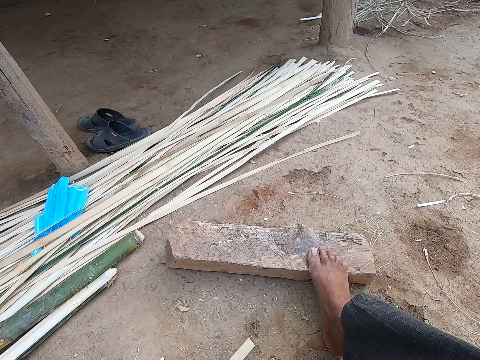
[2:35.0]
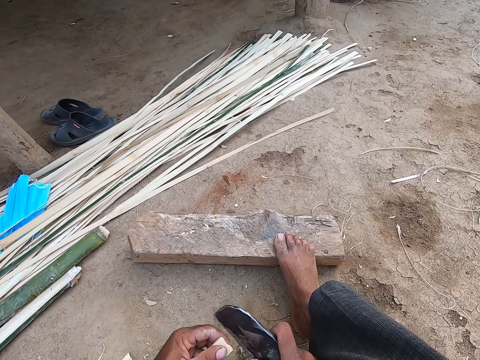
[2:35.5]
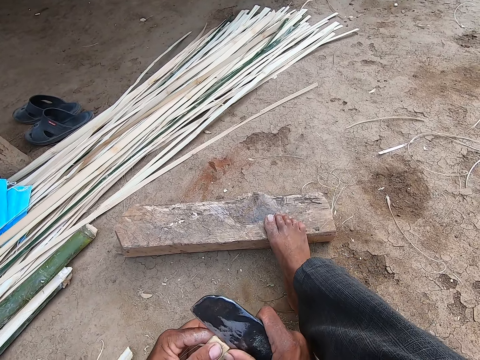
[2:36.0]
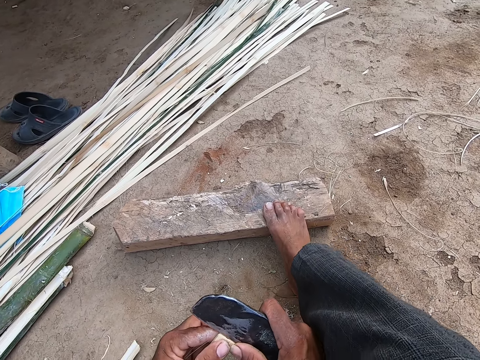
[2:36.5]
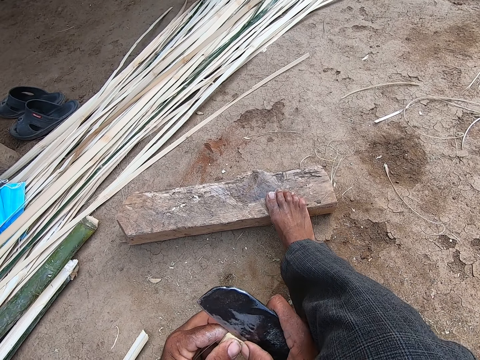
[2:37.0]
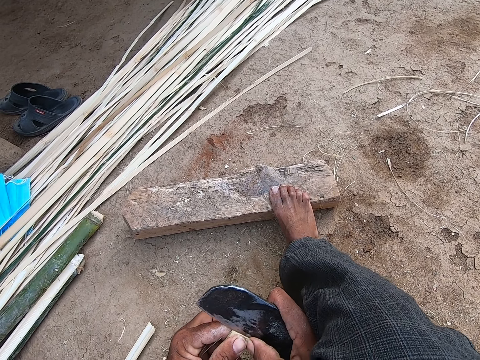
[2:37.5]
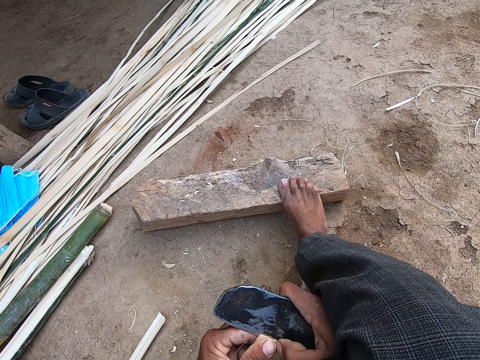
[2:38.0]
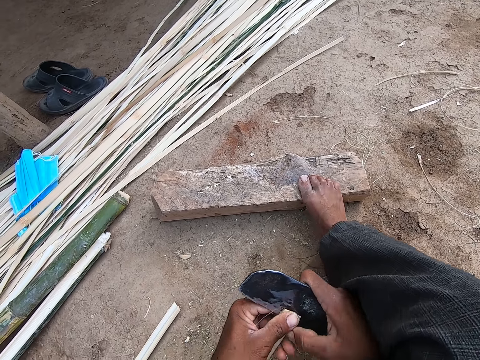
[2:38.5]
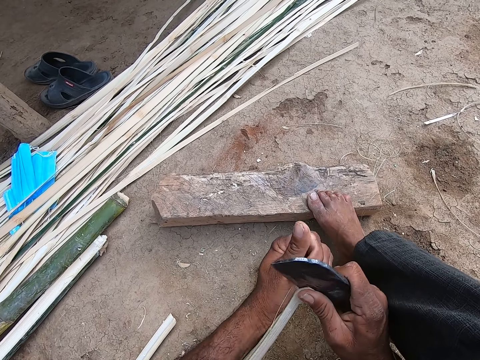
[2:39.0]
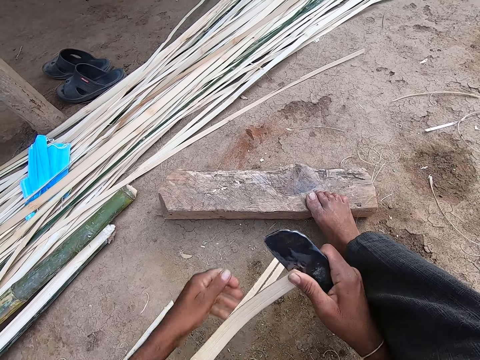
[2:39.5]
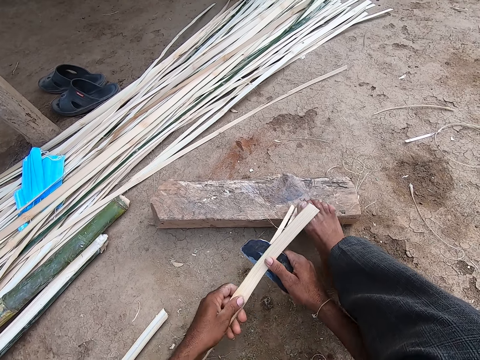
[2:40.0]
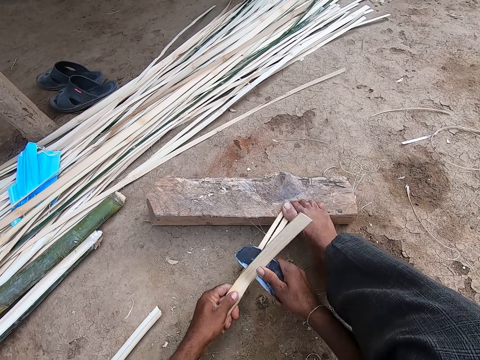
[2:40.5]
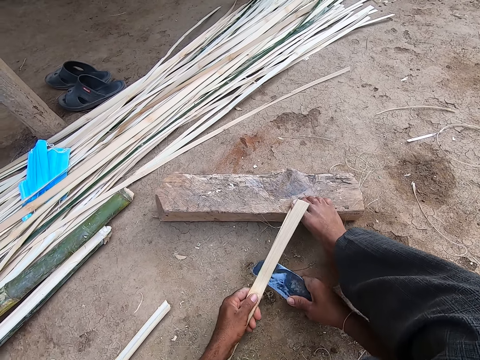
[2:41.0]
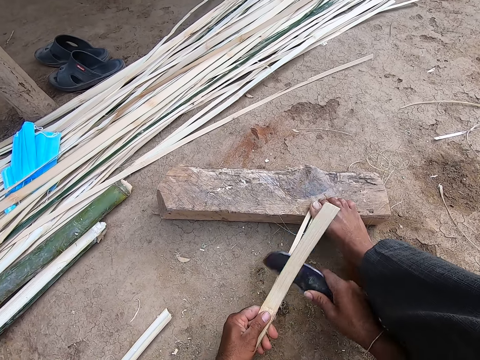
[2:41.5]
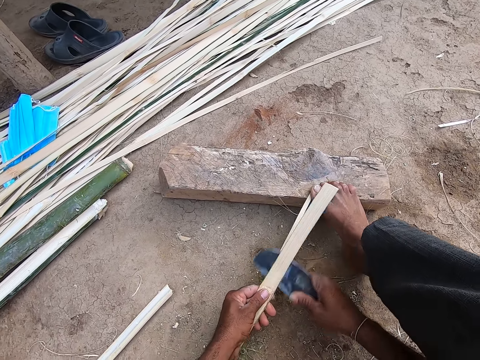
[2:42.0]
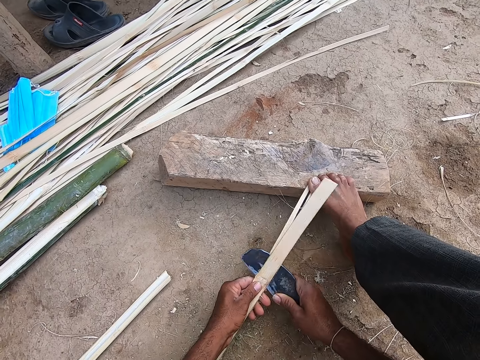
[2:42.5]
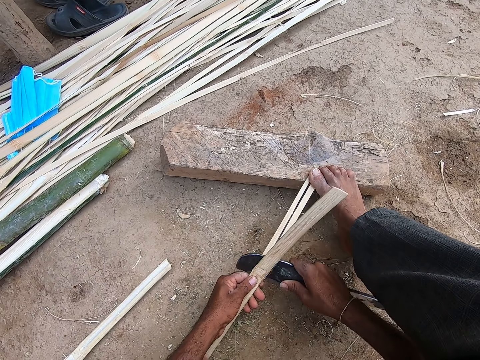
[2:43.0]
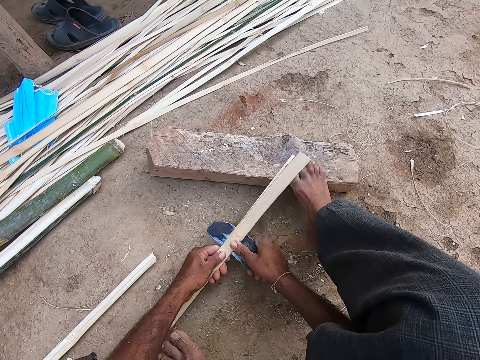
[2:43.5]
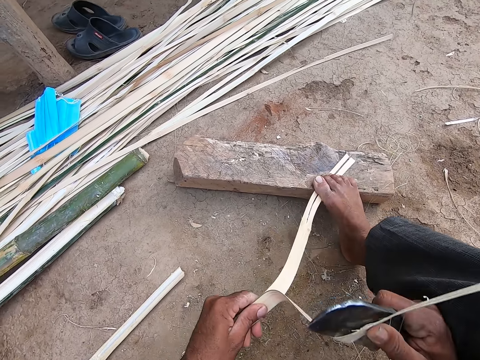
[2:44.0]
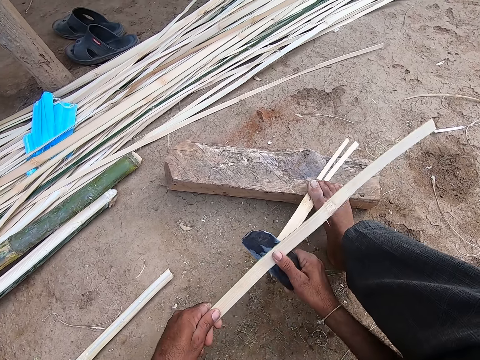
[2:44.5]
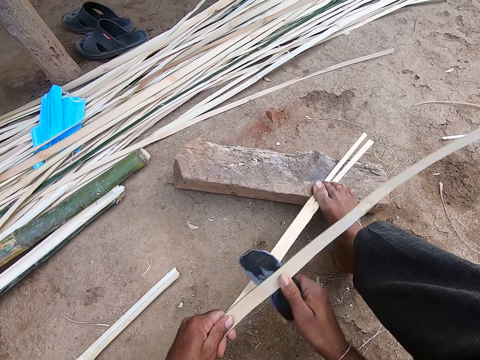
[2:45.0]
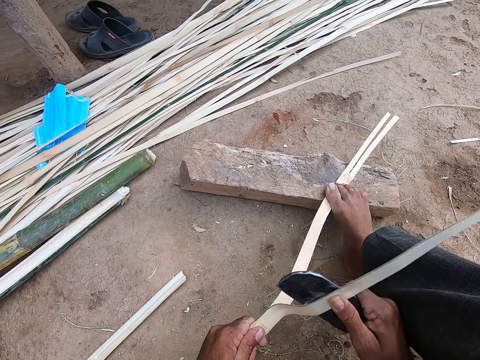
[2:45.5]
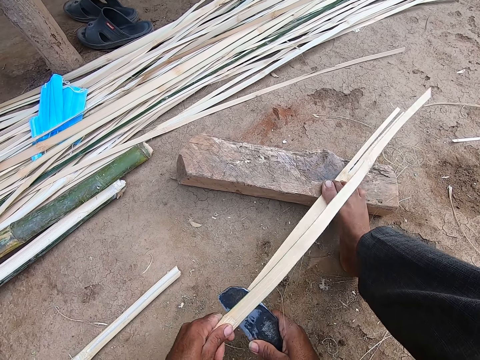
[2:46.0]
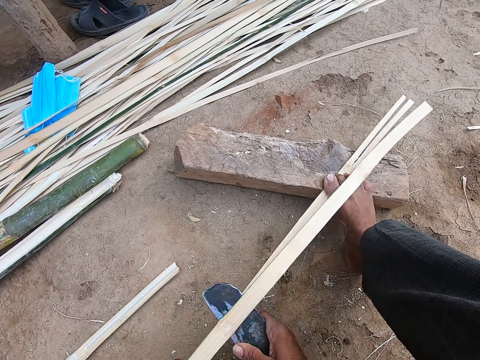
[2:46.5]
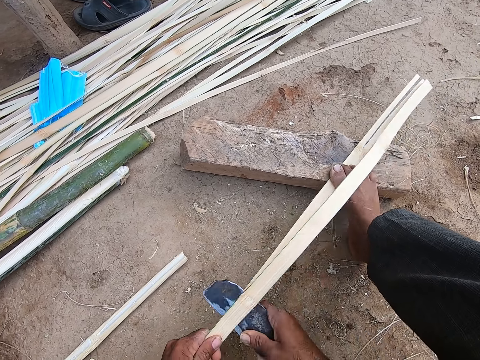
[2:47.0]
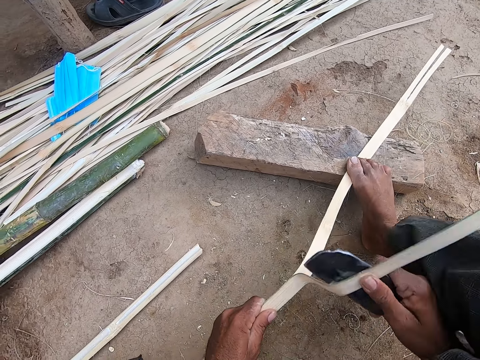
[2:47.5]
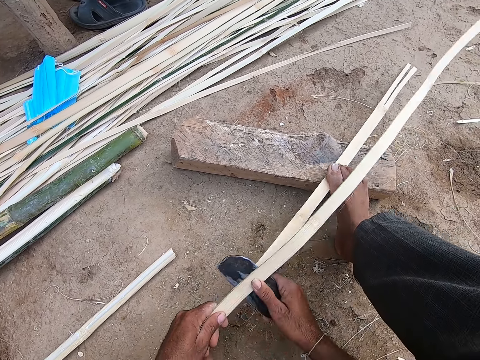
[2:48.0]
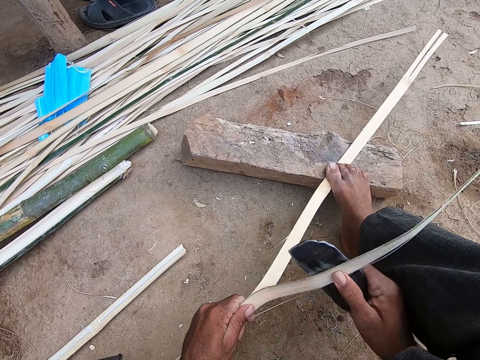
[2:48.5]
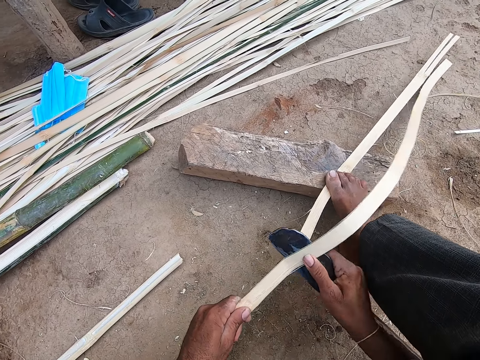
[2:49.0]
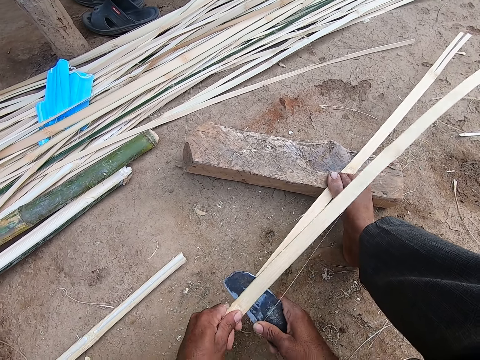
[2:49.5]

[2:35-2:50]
The camera wearer splits a strip of a bamboo stick with the kindling axe in his right hand. He cuts off the bamboo.

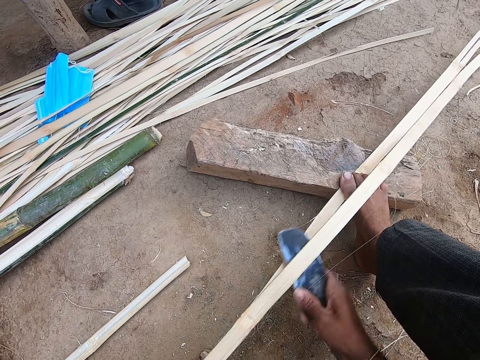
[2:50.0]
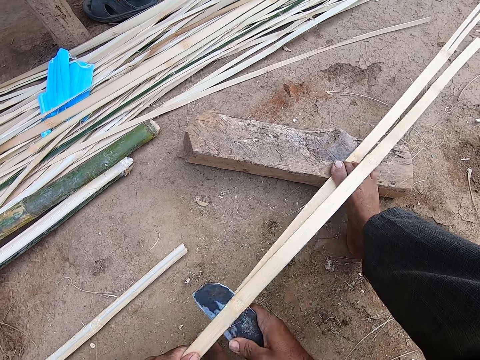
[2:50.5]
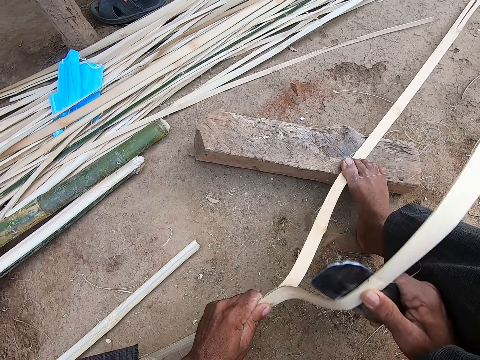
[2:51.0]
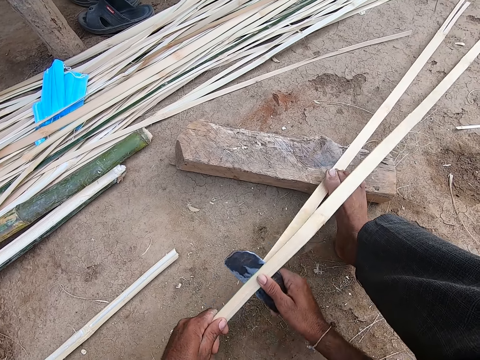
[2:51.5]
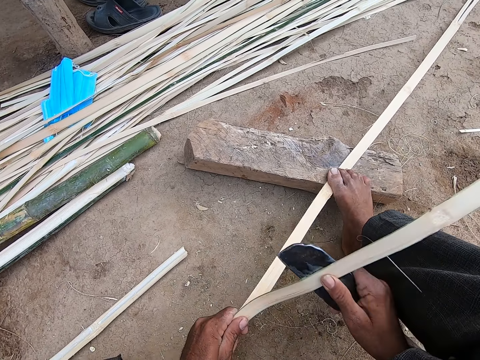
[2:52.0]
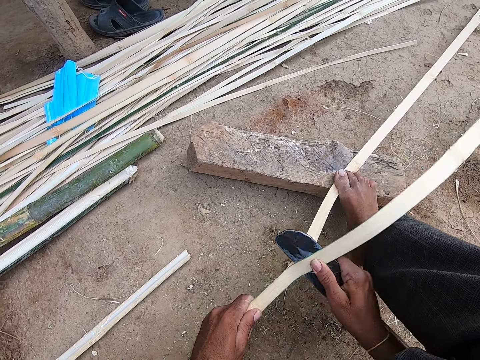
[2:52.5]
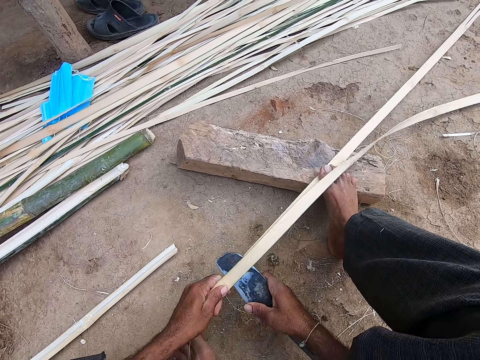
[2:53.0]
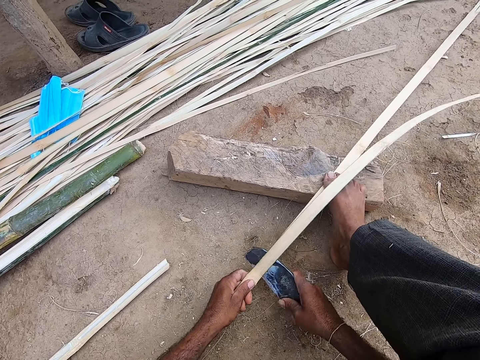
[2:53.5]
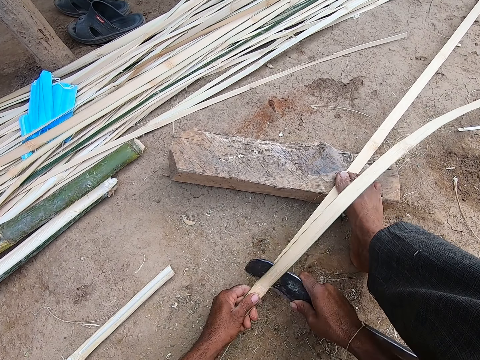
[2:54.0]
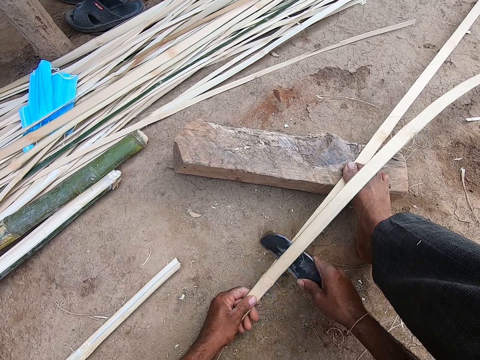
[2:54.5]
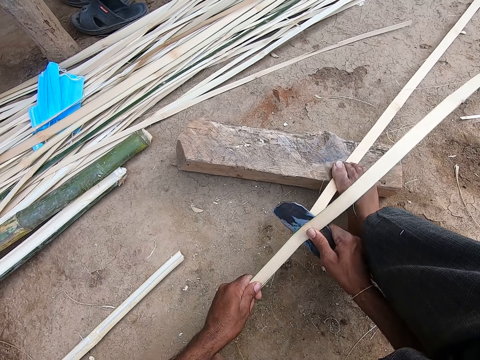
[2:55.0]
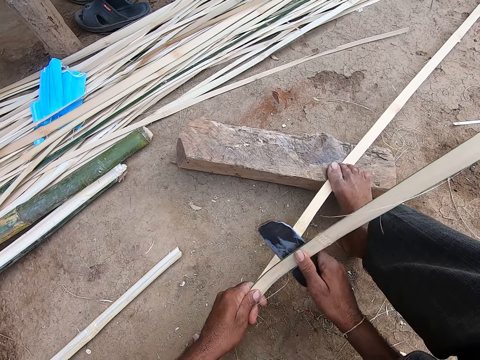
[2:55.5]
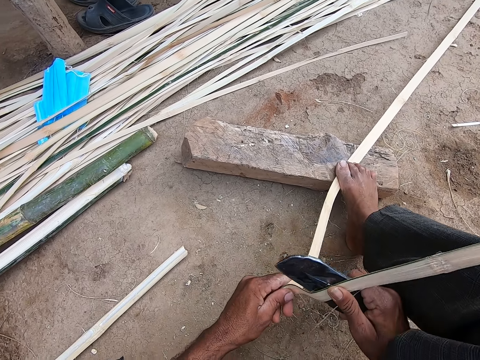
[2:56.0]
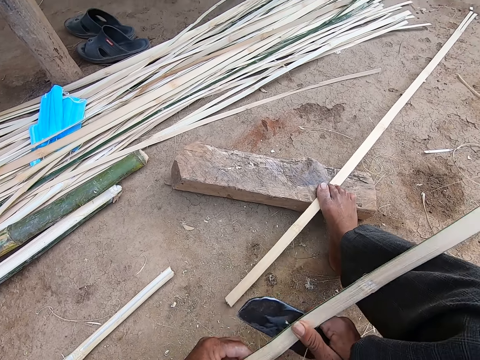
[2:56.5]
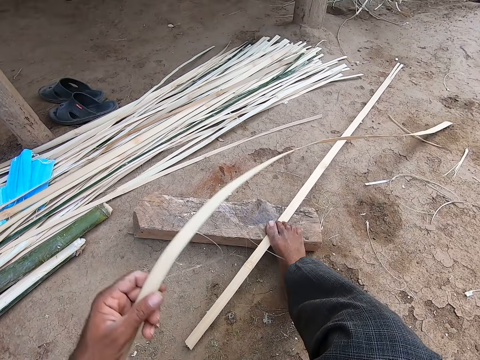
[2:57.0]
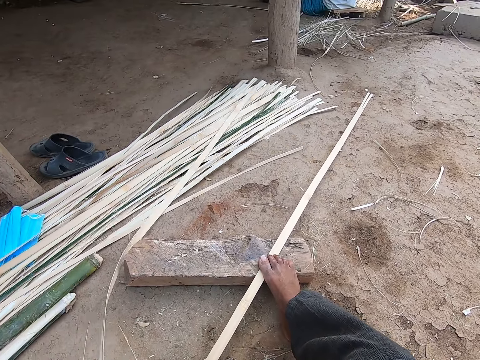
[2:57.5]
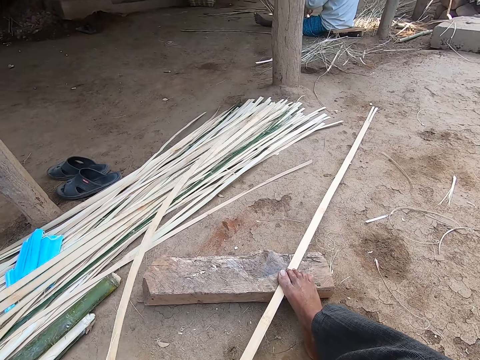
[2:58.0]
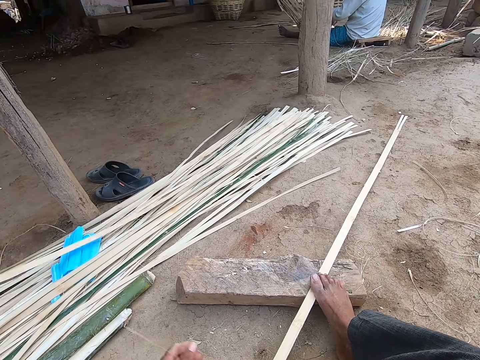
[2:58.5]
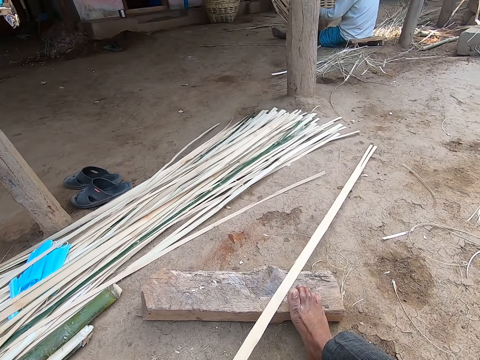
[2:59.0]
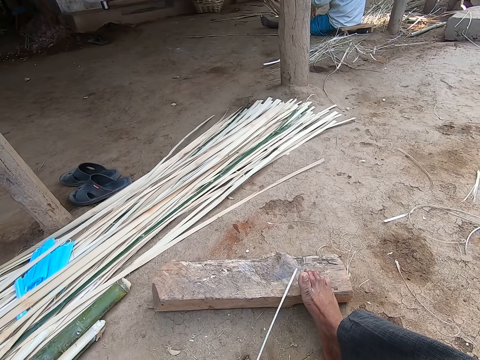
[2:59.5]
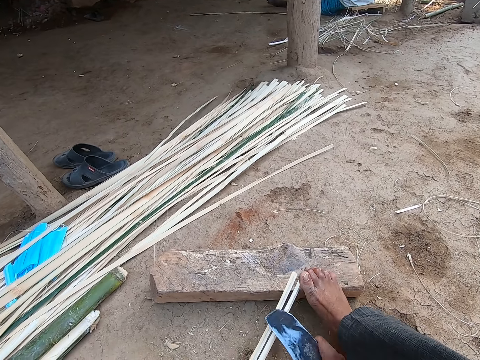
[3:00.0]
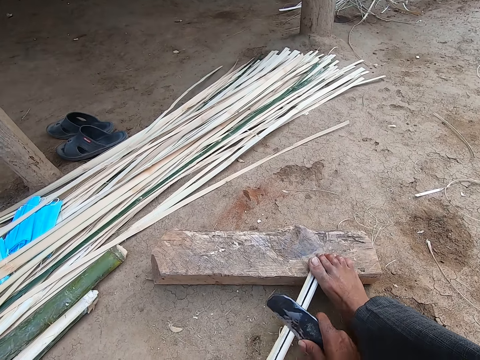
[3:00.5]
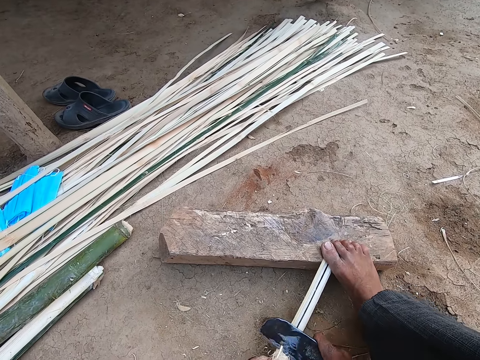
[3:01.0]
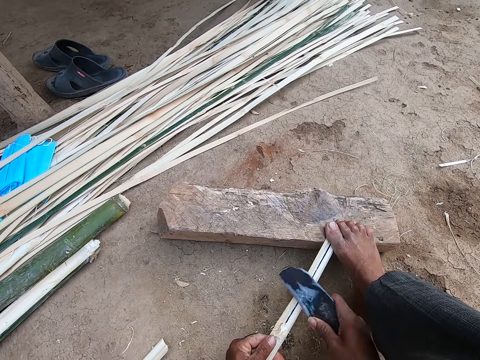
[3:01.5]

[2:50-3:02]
The camera wearer drops a piece of the strip on the pile of bamboo strips on the ground with his left hand. He pulls the piece of the strip on the ground with his left hand. He carves the piece of the strip with the kindling axe in his right hand.
